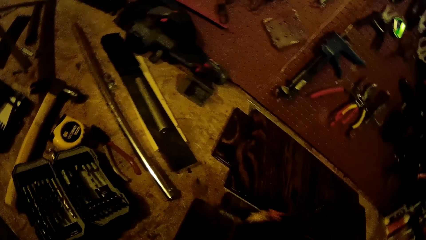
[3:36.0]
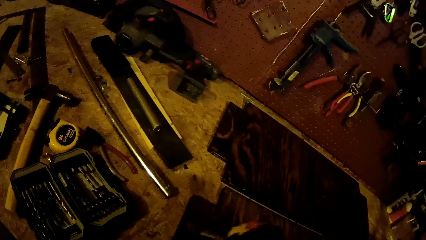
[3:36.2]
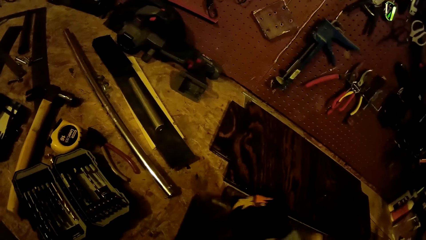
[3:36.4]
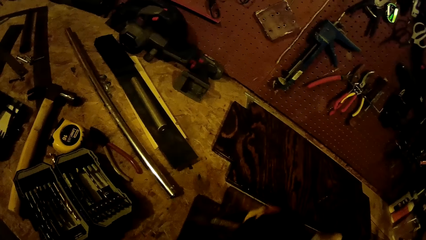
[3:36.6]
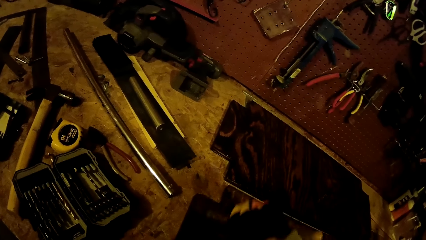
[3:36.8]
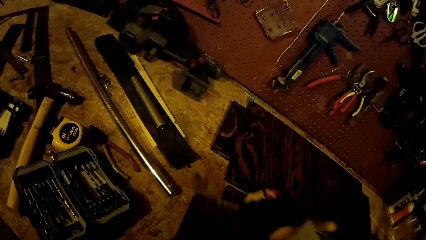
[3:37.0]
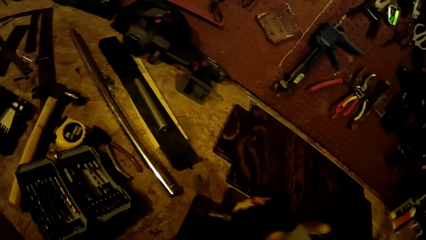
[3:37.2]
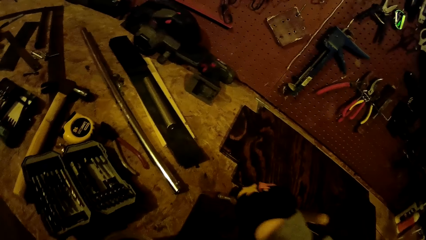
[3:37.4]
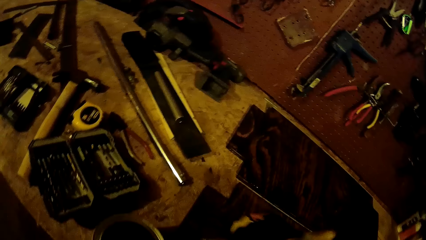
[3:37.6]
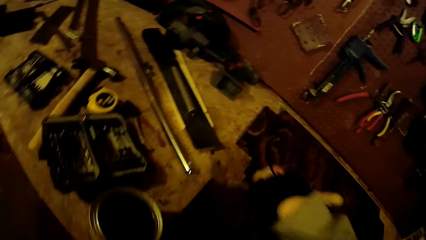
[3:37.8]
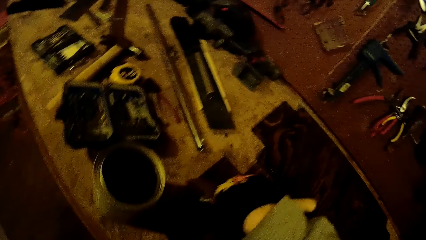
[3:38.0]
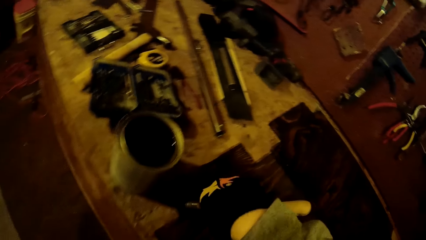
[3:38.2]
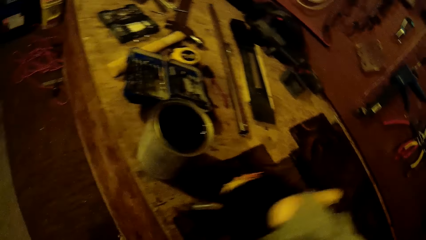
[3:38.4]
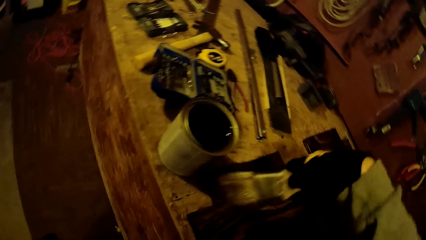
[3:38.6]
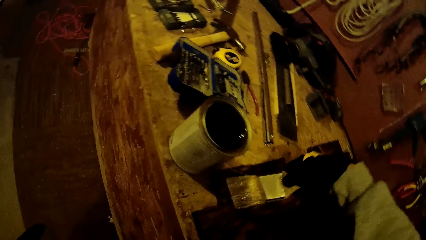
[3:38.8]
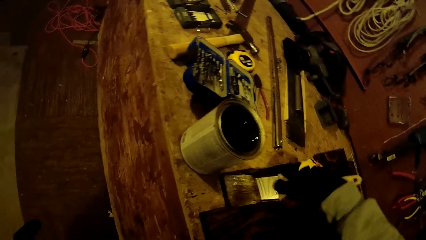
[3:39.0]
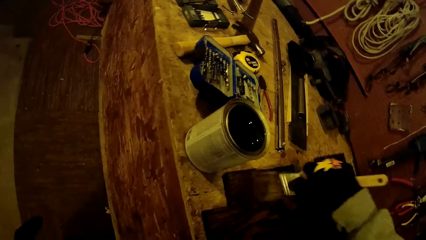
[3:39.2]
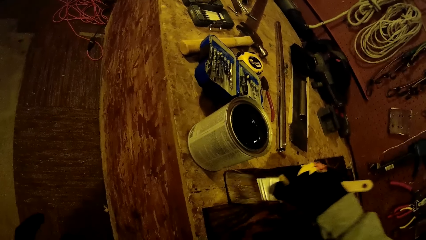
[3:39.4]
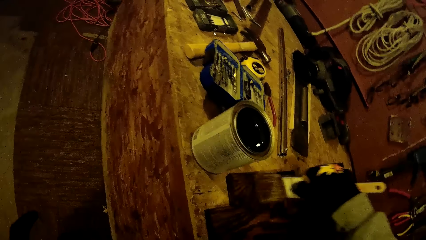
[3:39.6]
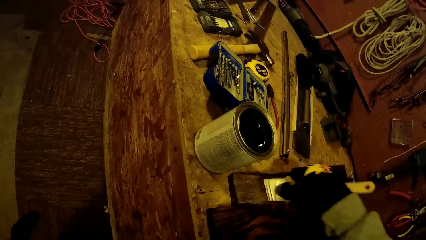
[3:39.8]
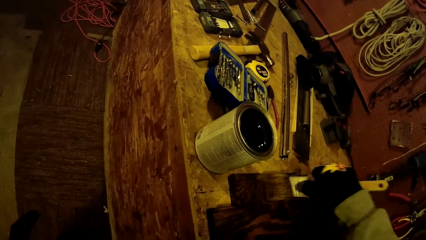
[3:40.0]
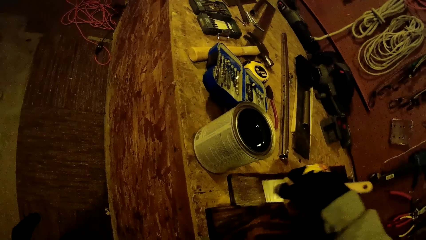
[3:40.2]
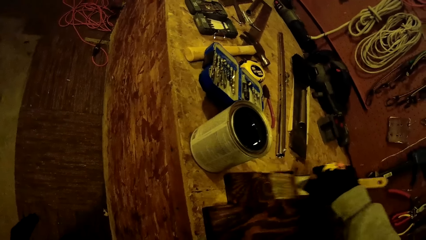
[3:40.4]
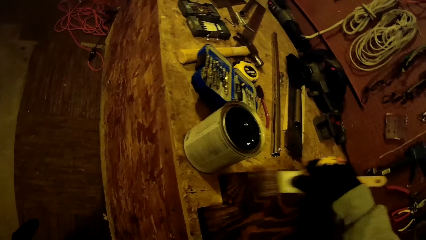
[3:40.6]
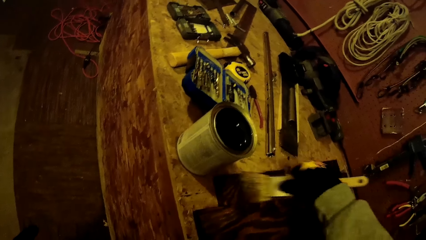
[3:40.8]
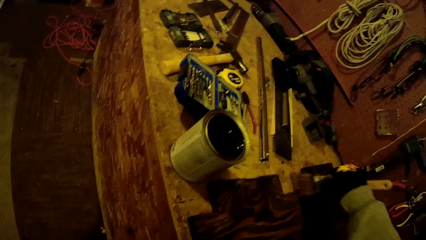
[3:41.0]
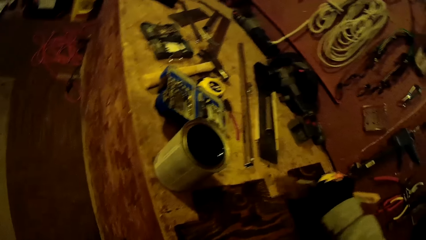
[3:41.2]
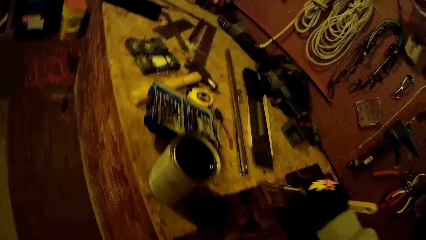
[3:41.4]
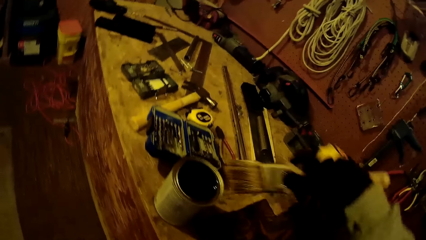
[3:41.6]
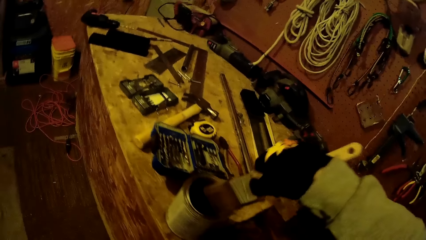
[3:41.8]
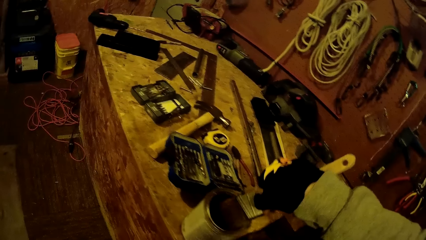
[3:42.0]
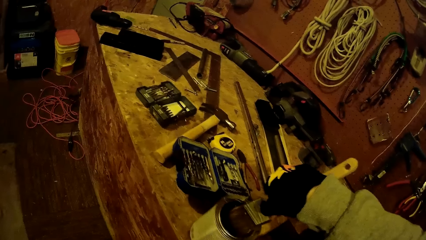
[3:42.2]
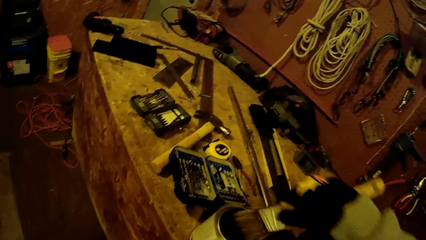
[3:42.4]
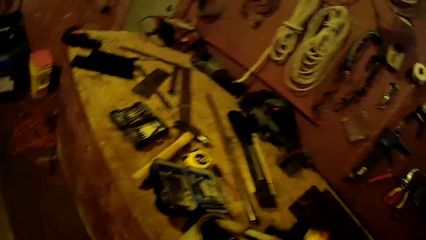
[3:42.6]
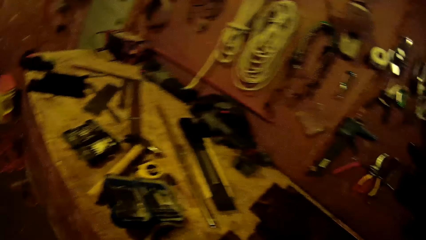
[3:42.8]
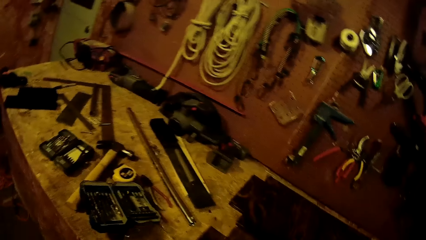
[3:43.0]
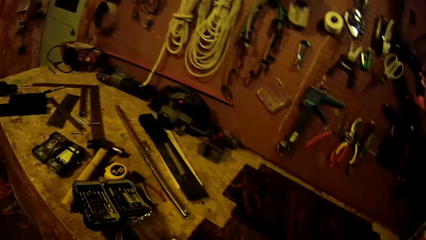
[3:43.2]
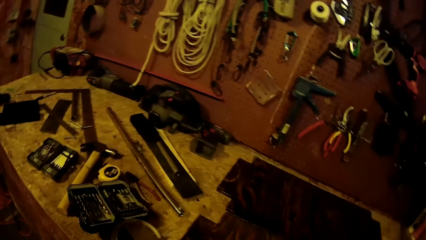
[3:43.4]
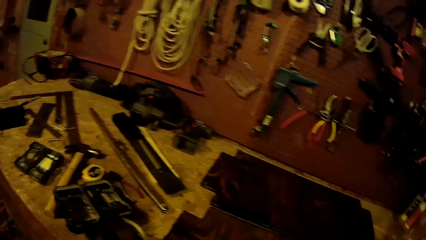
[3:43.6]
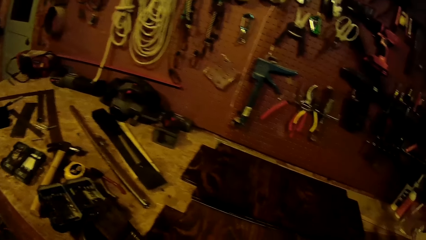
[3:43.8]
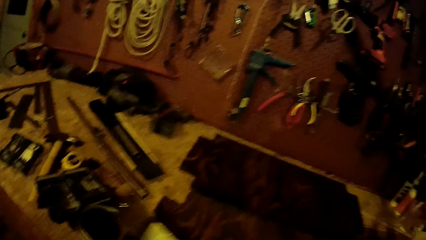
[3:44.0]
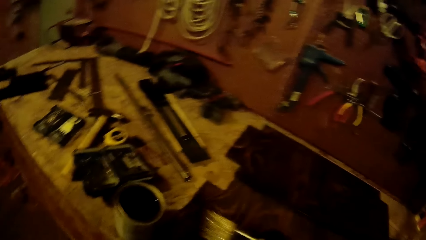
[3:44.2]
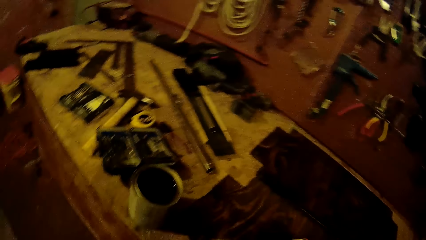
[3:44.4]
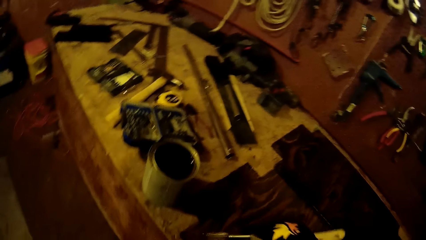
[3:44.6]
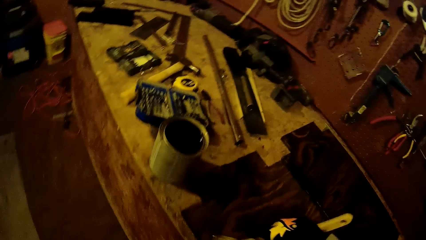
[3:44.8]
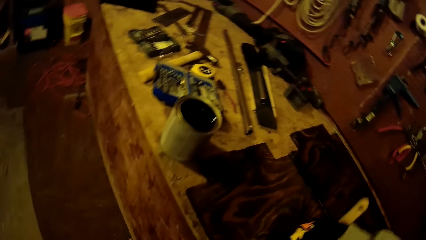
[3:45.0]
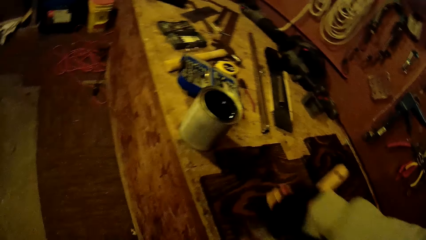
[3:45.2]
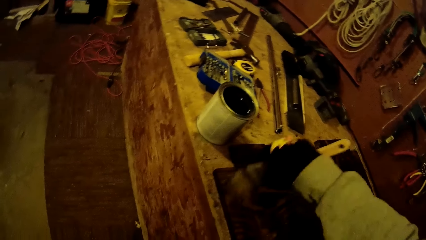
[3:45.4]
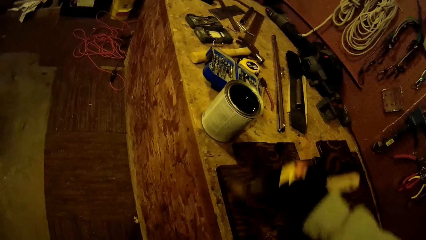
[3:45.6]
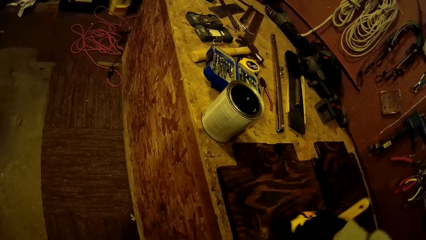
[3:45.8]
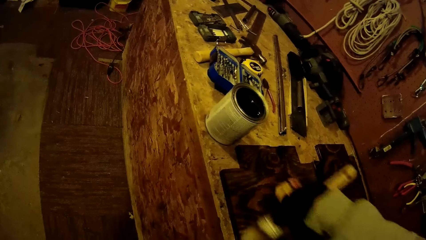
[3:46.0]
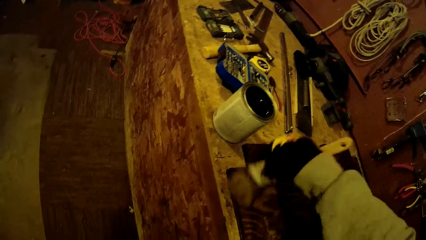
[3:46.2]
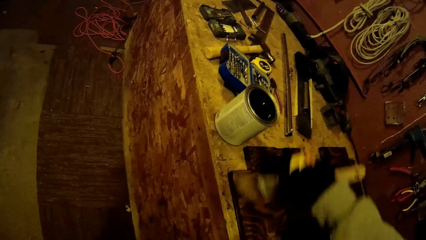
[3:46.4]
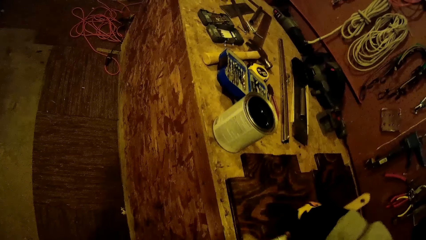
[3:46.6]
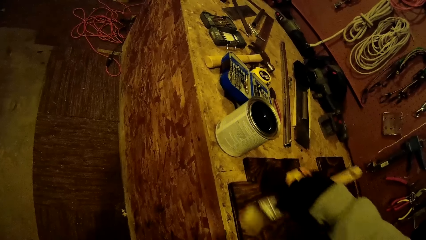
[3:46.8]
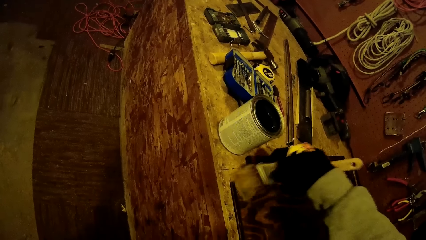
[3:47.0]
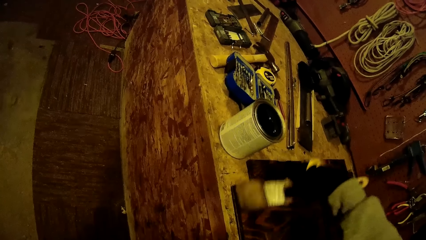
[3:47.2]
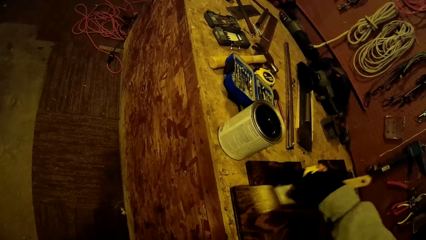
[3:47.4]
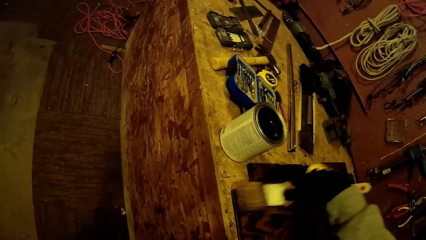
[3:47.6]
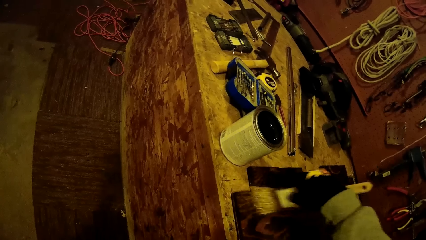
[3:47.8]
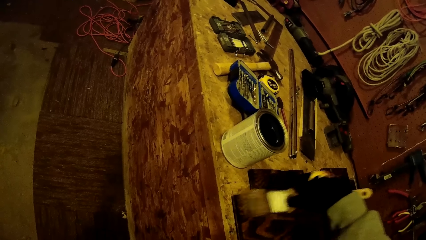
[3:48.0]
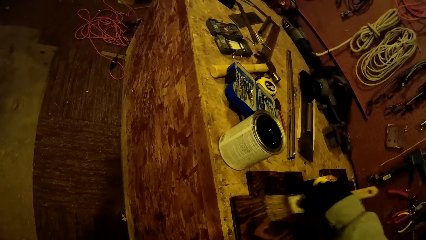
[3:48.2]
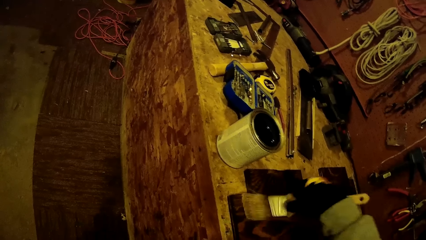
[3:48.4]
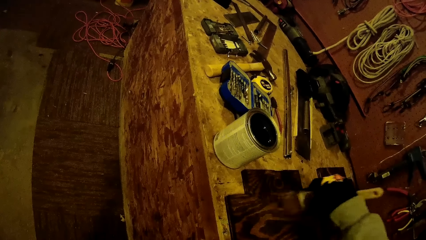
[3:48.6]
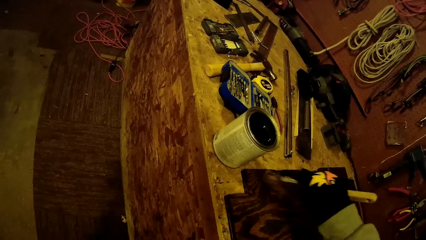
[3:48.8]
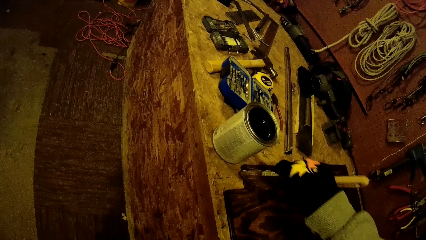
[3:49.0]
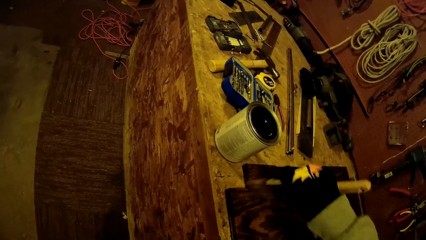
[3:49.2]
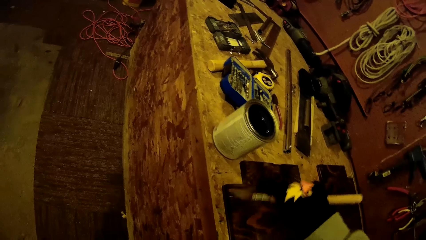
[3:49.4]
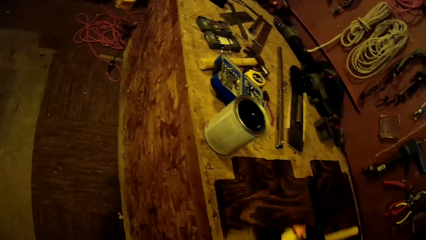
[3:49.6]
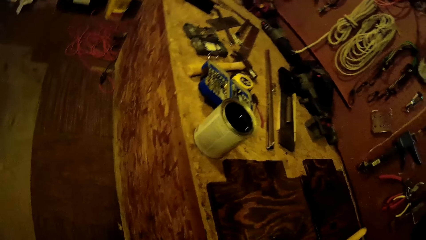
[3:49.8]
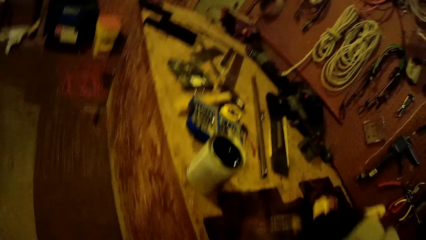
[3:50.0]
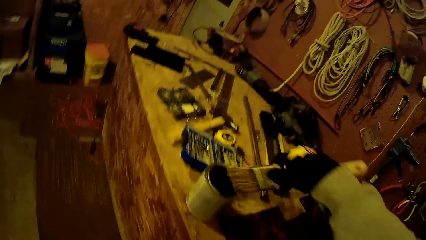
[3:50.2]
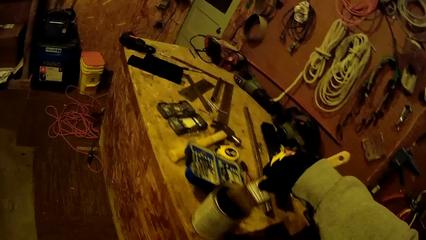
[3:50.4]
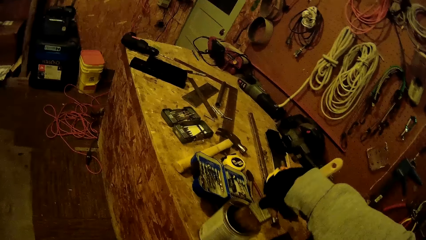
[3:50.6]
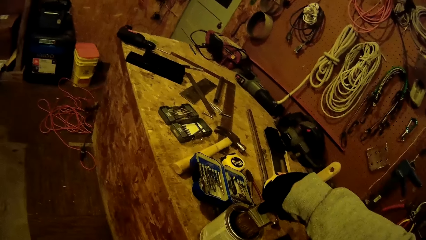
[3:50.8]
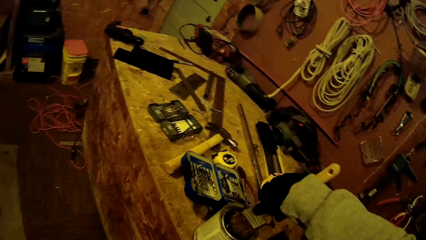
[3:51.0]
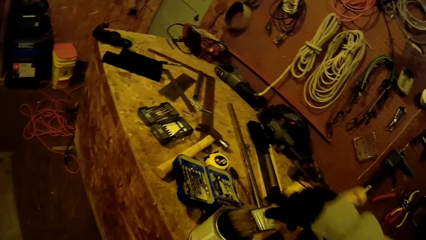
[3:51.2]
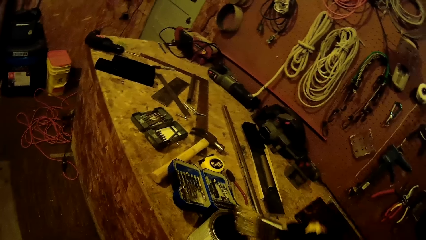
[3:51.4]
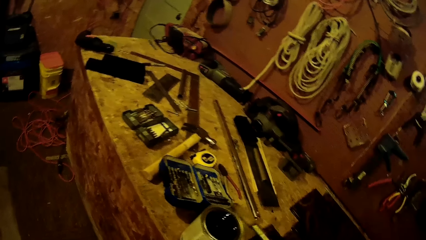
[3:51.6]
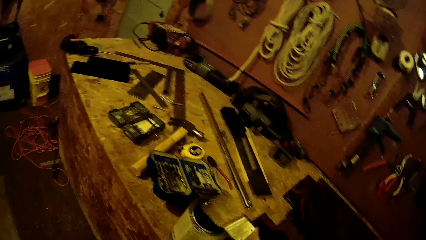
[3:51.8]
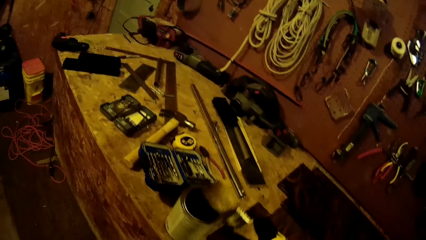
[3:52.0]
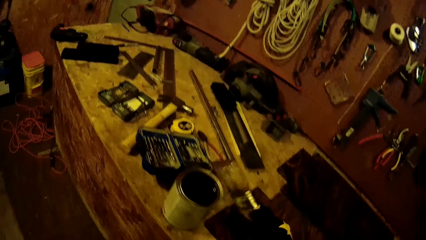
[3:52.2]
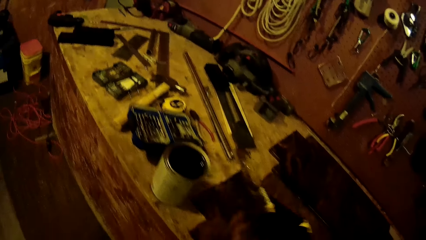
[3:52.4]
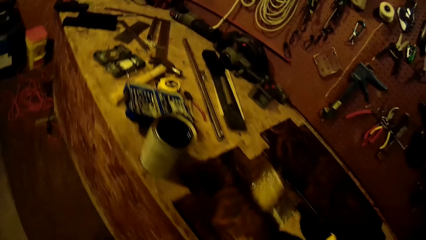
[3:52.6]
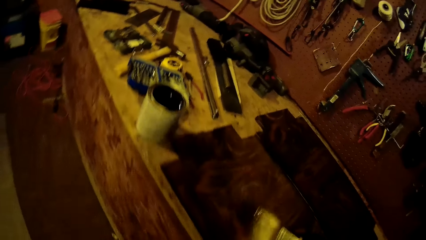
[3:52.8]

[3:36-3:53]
The camera wearer dips the paintbrush in the can of paint on the worktable with his gloved right hand. He paints the wooden board on the worktable with the paintbrush in his gloved right hand. He dips the paintbrush in the can of paint on the worktable with his gloved right hand.
